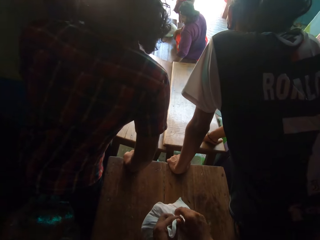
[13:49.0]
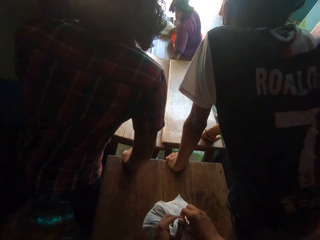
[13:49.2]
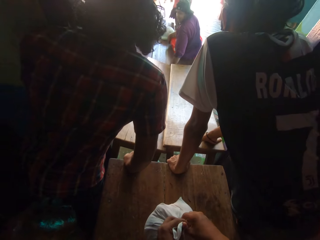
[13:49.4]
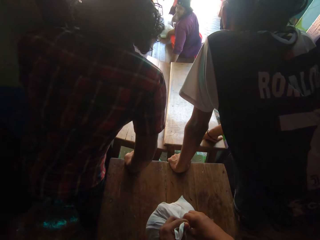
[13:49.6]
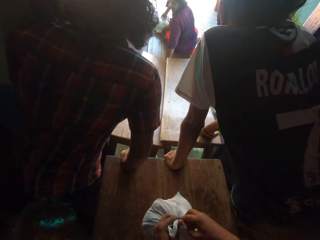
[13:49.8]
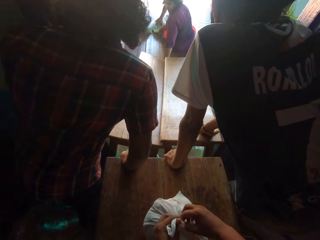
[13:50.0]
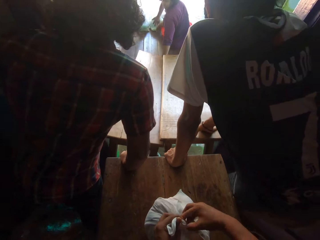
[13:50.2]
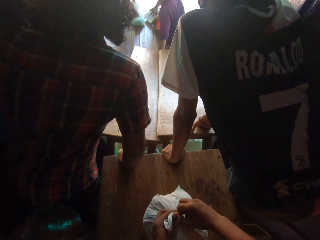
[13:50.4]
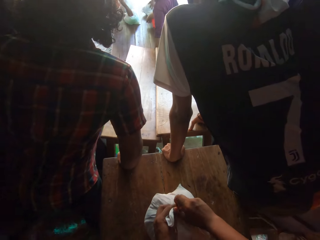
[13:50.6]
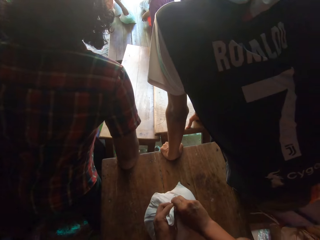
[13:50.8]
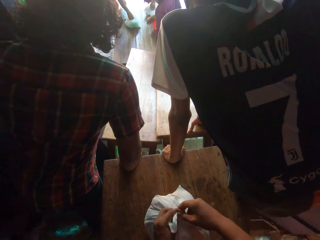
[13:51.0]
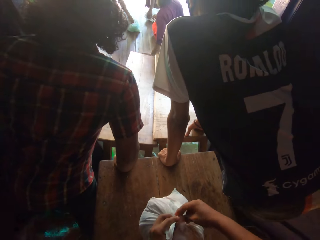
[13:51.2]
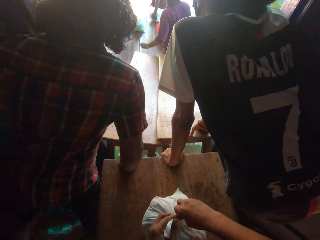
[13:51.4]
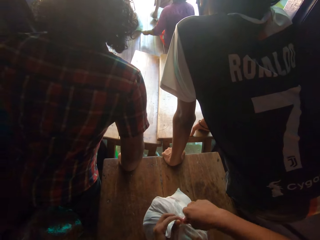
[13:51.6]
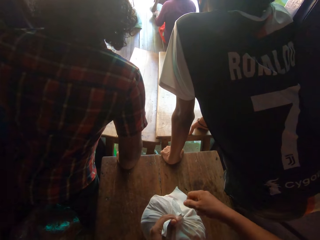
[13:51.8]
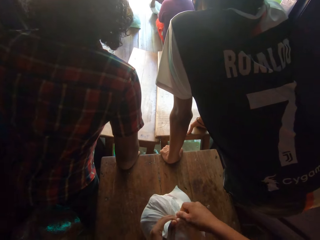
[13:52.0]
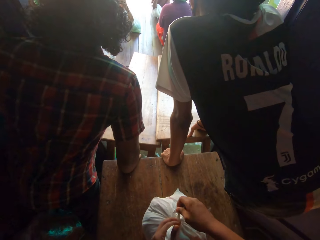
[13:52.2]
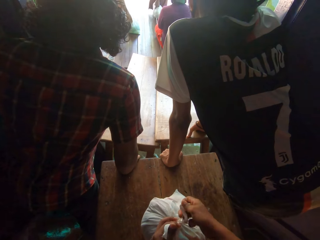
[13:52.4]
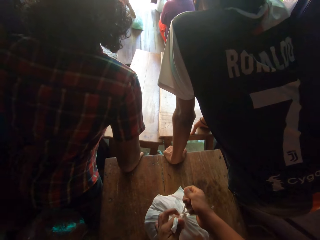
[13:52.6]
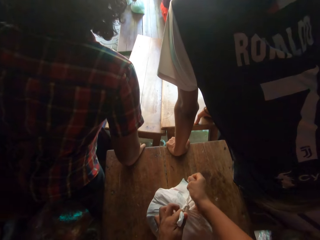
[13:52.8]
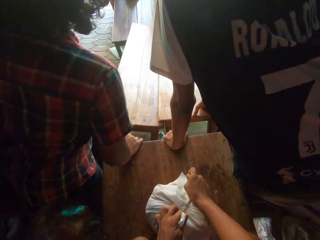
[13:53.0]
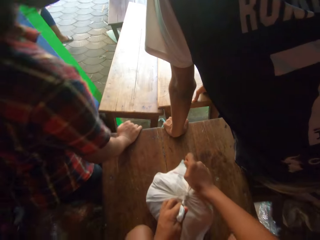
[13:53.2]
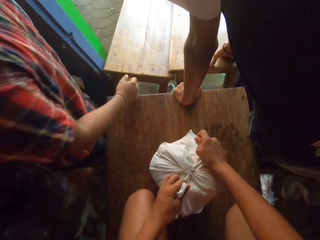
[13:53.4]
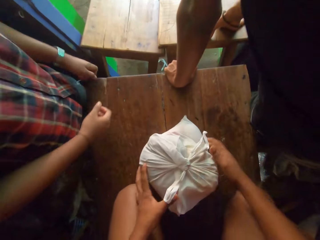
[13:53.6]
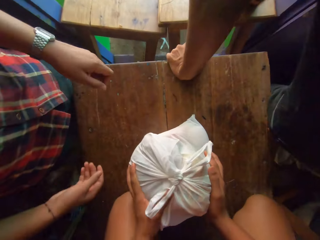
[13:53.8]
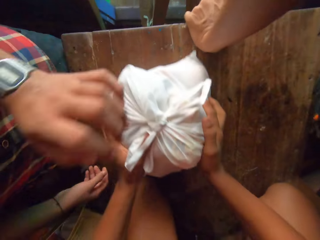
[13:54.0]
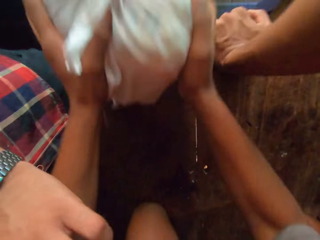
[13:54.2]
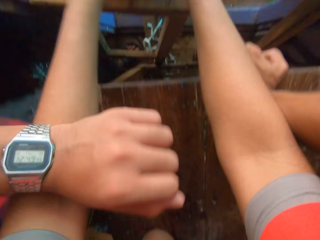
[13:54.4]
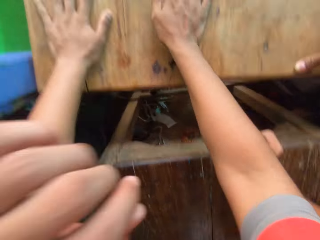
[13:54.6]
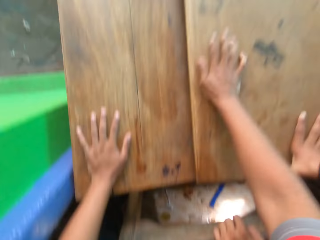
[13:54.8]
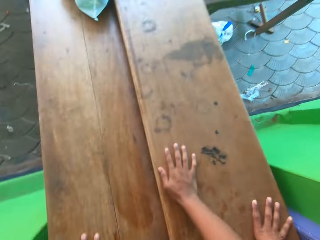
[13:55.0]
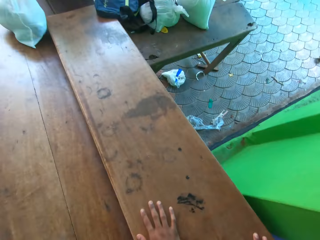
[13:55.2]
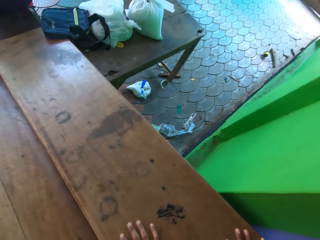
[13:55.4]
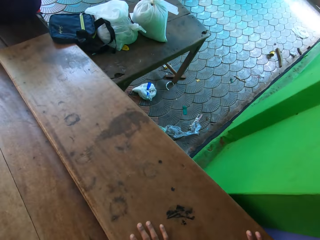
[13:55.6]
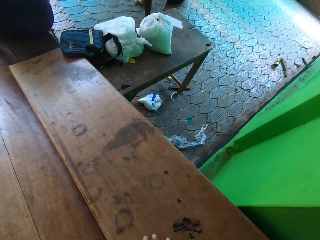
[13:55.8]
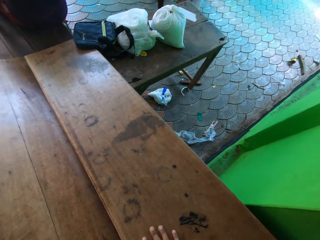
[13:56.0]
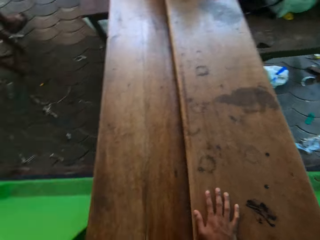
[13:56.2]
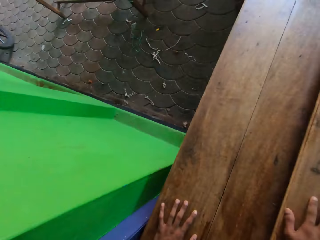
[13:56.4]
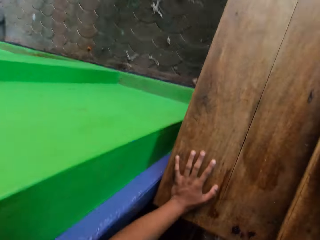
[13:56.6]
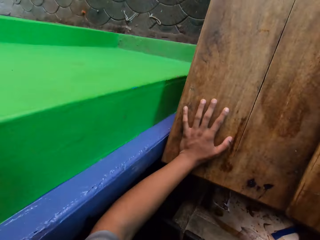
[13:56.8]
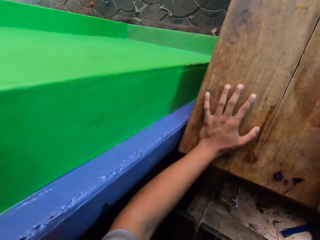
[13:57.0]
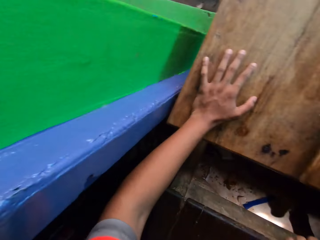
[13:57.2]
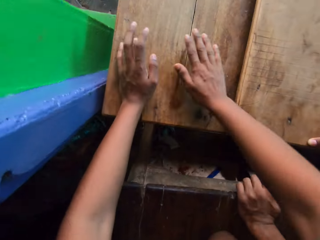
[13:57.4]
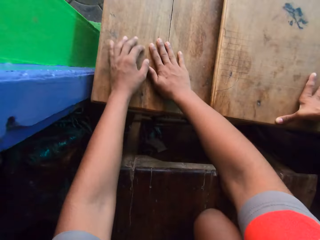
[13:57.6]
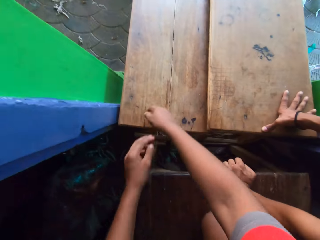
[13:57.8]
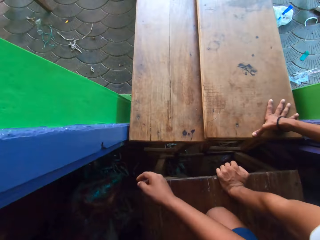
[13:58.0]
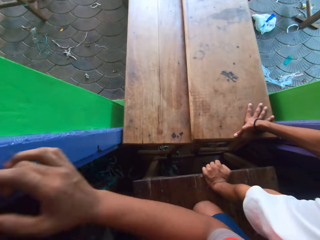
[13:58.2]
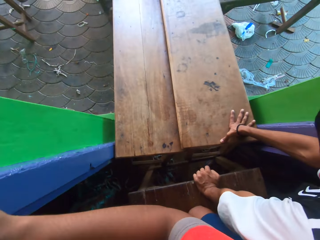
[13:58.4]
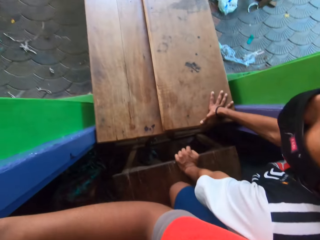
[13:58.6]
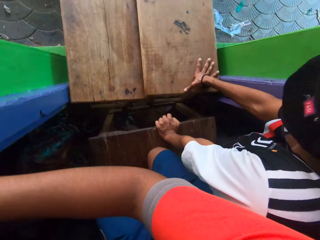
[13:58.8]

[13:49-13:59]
The camera wearer lifts the bag of something from a table. They slide the plastic bag on the table with both hands. They throw the bag of something on a bench.

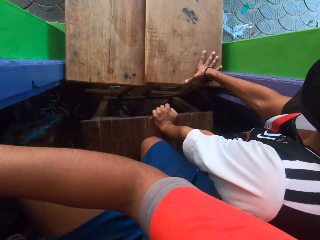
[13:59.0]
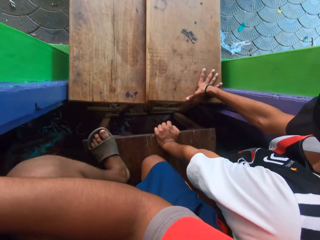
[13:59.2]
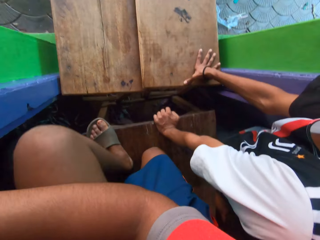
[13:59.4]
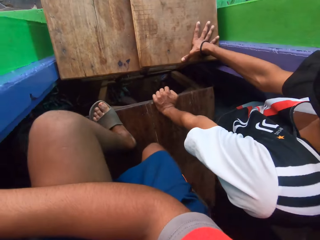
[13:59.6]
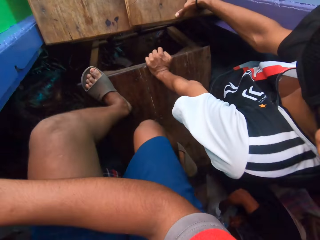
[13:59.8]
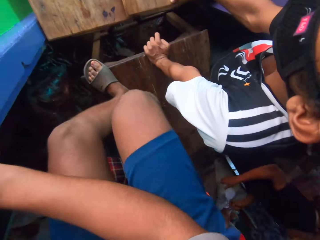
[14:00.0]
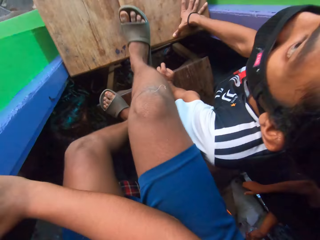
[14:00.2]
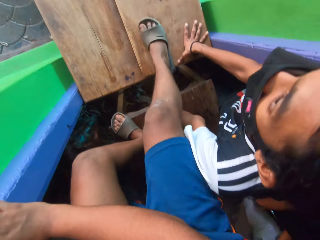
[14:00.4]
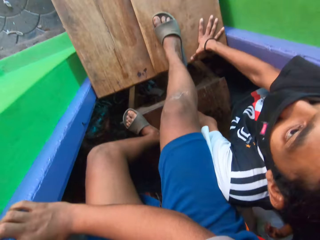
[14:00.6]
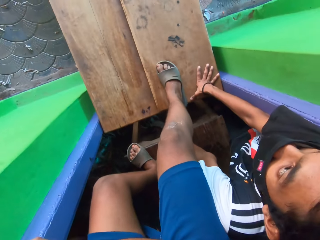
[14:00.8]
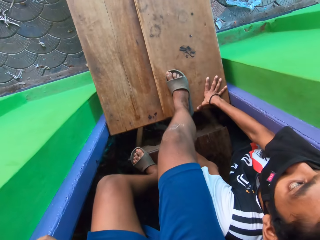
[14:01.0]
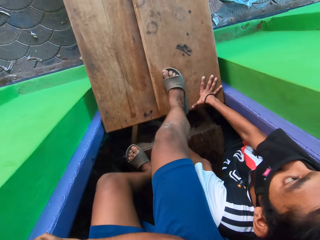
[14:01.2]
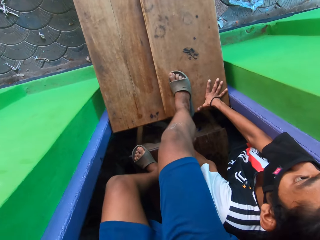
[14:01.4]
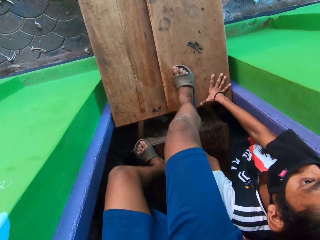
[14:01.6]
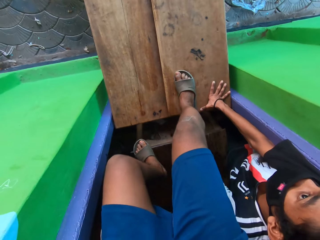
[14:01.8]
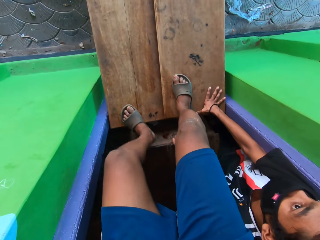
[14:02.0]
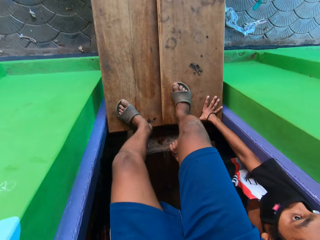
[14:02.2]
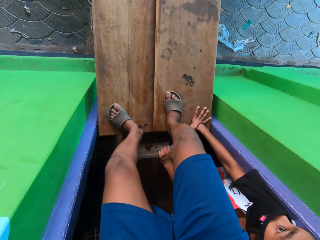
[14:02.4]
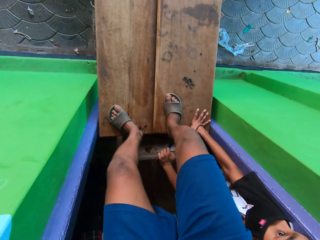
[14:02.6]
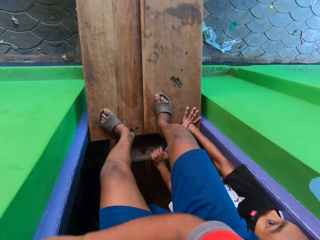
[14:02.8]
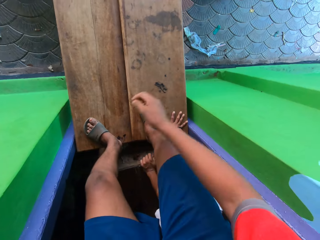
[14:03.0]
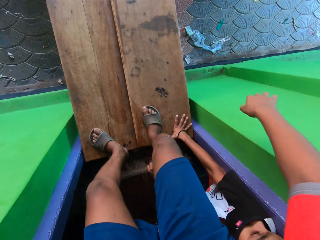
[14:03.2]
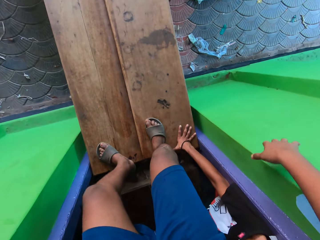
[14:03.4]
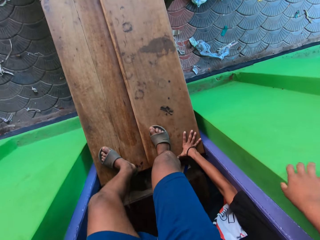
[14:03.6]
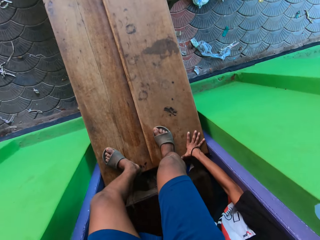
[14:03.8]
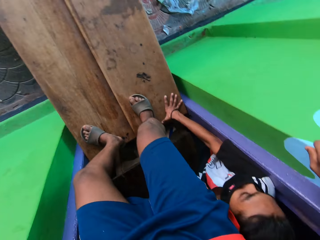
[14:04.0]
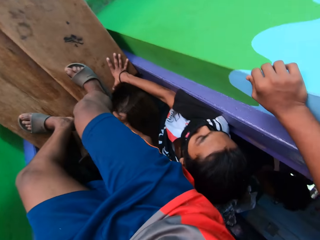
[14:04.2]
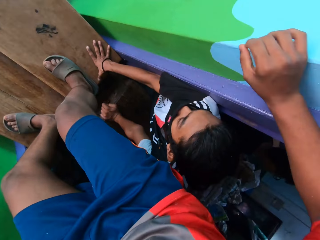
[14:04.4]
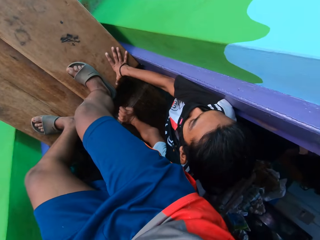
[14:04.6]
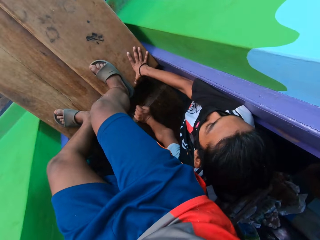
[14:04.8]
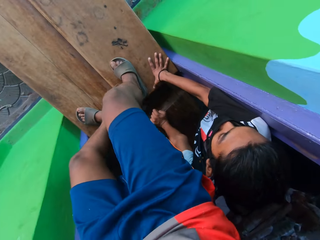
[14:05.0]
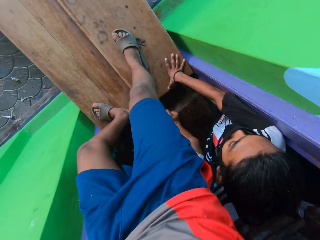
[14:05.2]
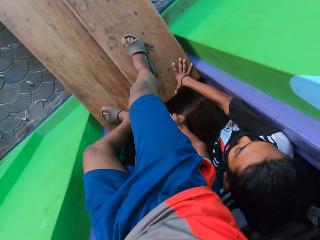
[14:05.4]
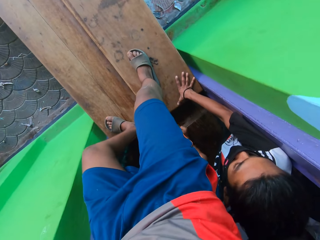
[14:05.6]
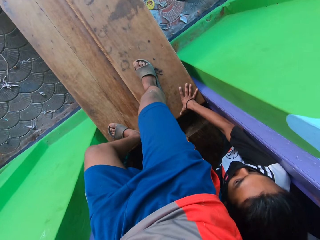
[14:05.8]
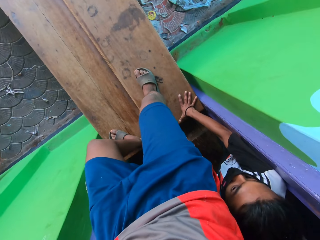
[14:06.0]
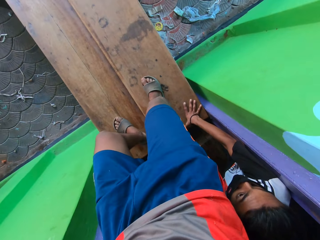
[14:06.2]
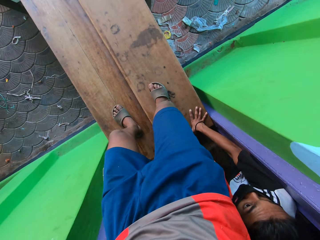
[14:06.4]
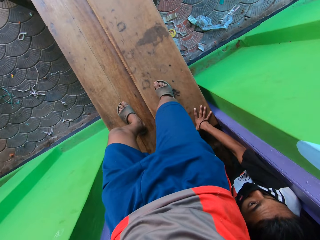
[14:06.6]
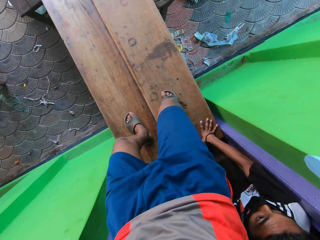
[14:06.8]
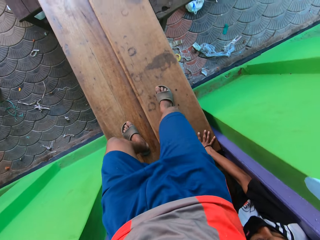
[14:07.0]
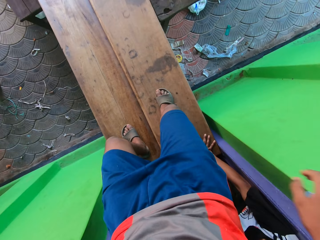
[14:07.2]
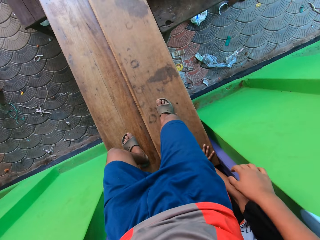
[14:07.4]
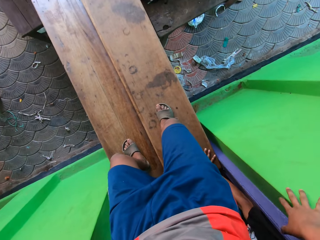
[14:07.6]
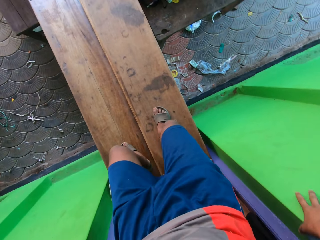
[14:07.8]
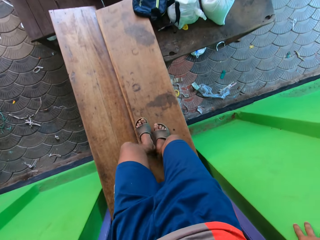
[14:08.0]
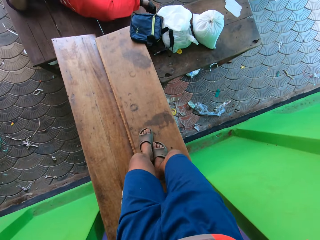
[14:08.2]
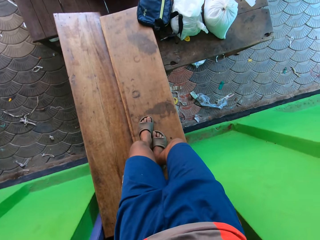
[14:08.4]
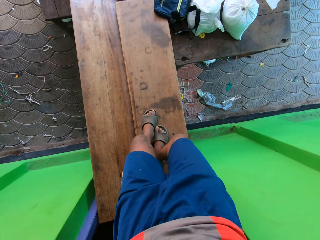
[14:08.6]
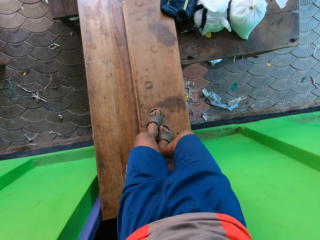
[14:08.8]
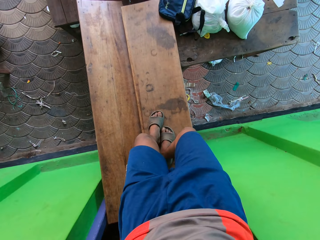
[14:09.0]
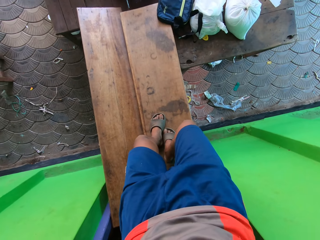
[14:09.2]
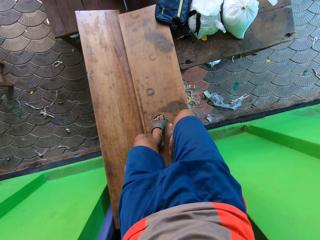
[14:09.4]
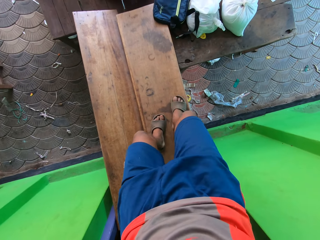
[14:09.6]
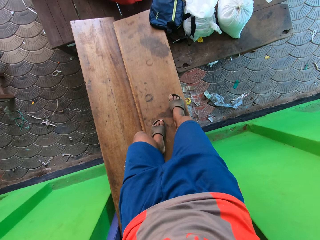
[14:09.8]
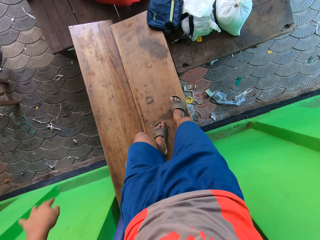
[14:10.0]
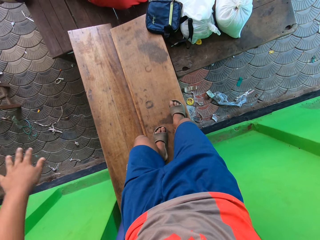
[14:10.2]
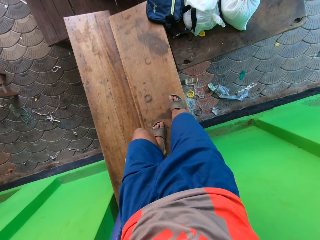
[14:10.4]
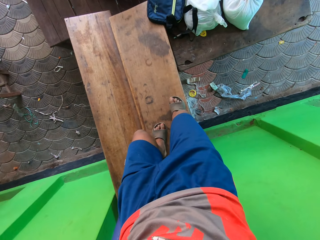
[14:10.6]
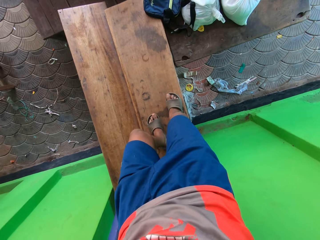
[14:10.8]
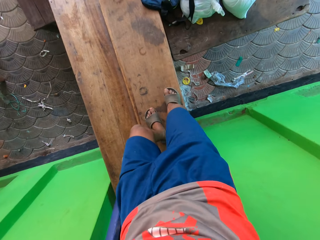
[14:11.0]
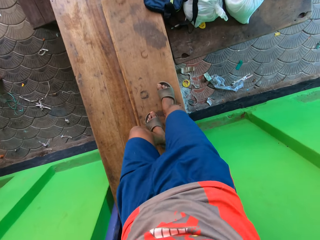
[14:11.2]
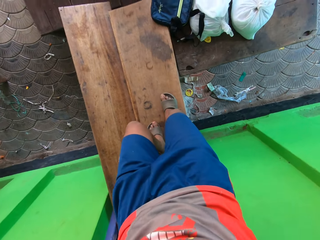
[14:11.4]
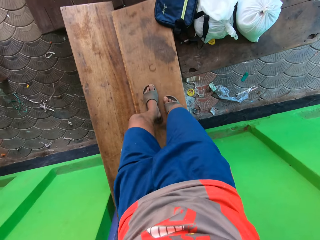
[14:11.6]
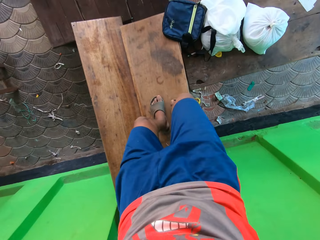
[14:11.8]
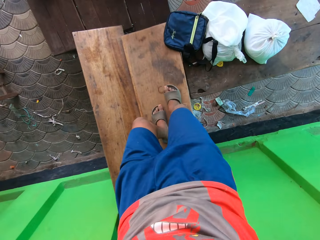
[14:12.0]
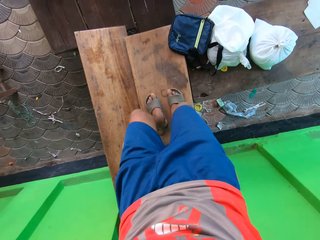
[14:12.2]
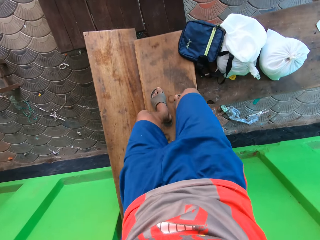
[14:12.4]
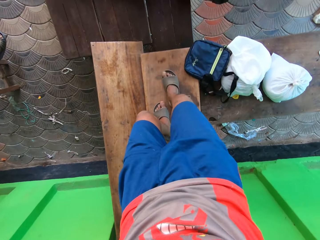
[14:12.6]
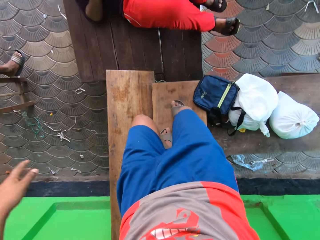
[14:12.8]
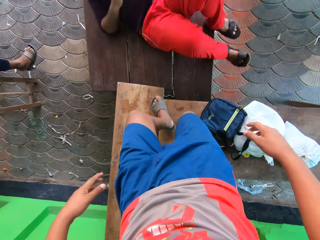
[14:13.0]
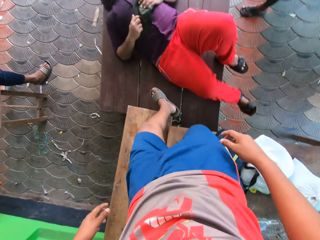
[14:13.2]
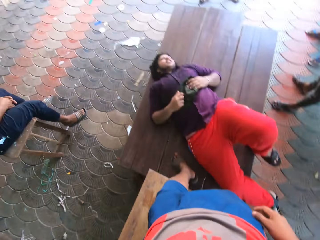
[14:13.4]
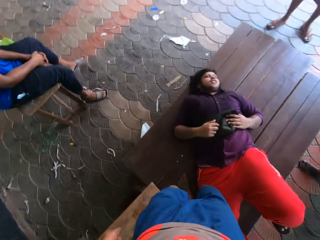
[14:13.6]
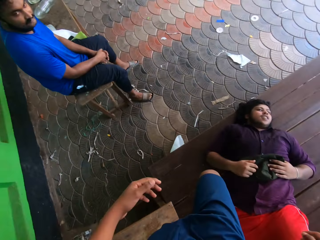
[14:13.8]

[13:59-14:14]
The camera wearer stands. They walk on the benches. They walk on the table.
